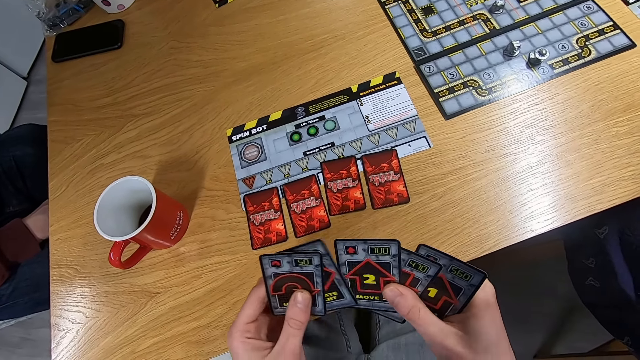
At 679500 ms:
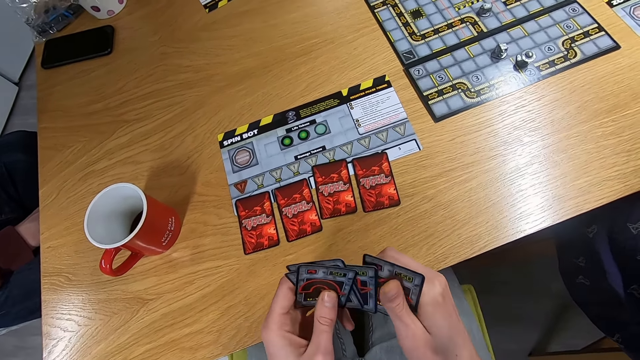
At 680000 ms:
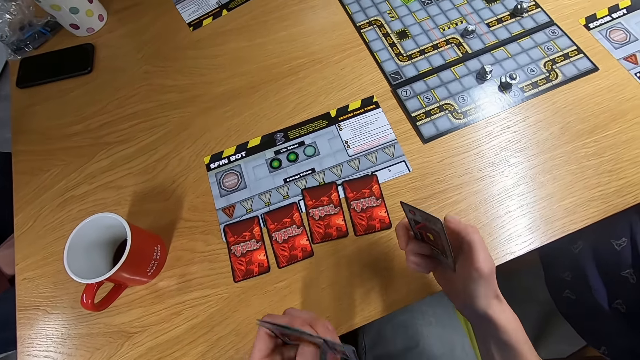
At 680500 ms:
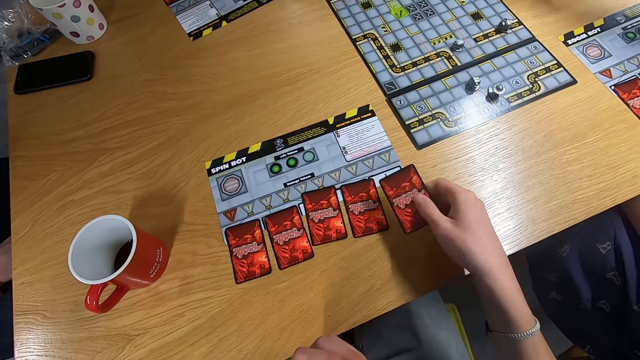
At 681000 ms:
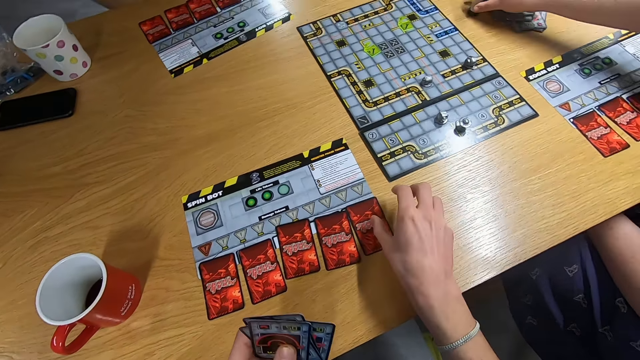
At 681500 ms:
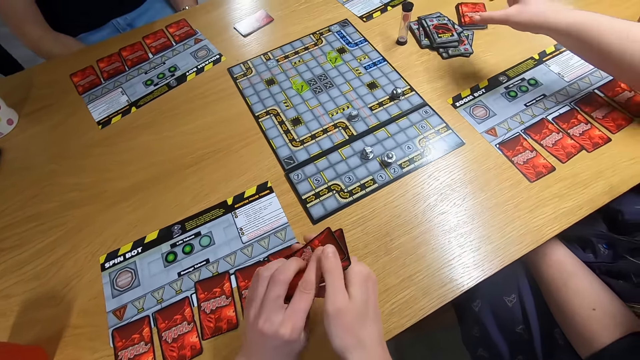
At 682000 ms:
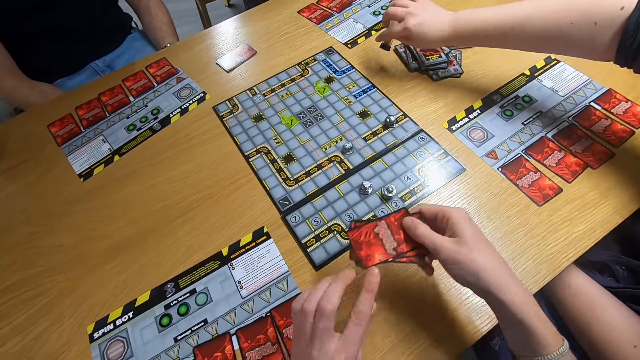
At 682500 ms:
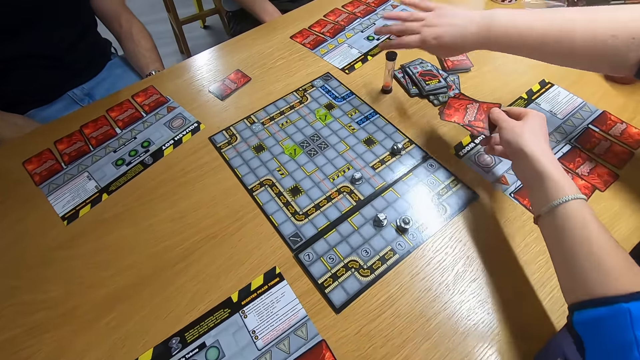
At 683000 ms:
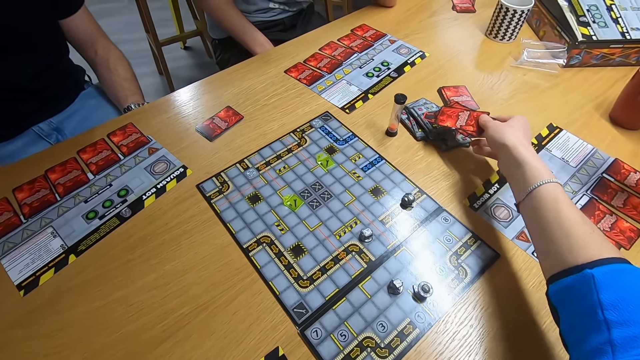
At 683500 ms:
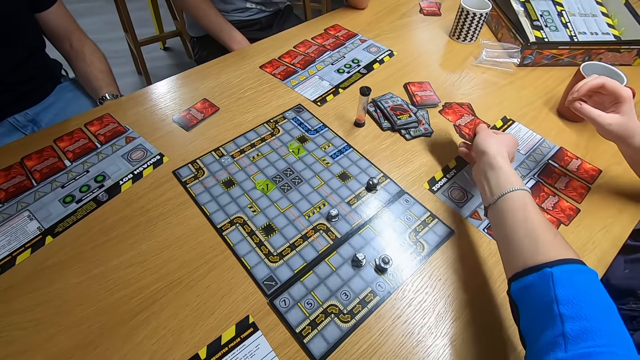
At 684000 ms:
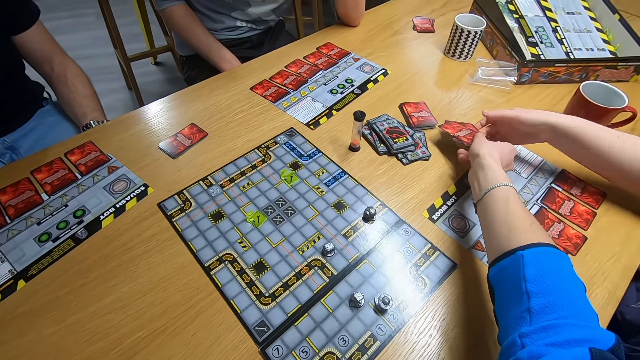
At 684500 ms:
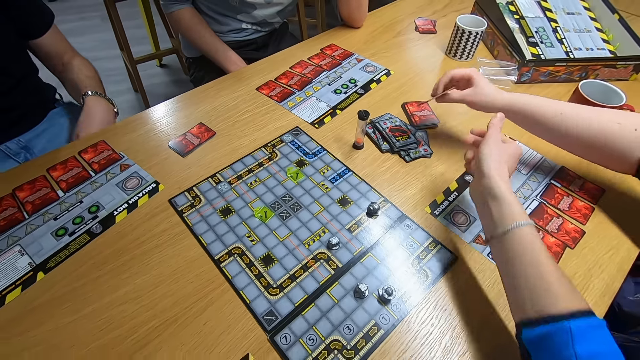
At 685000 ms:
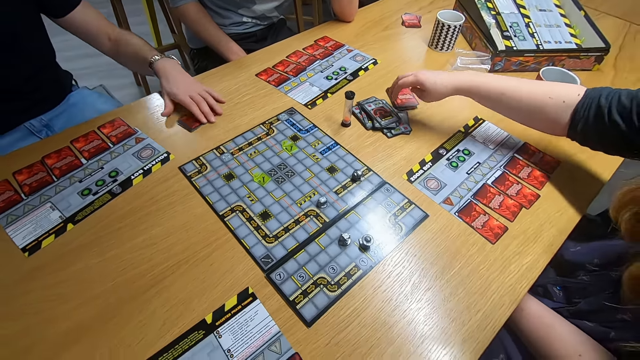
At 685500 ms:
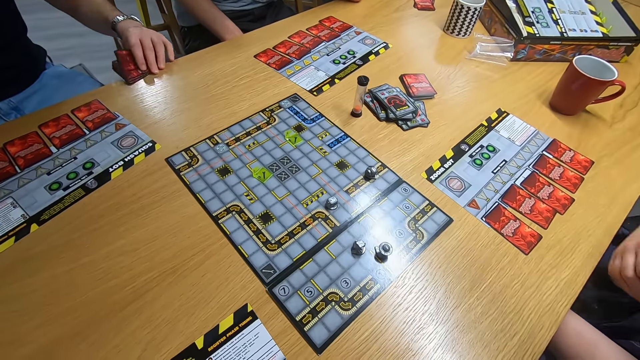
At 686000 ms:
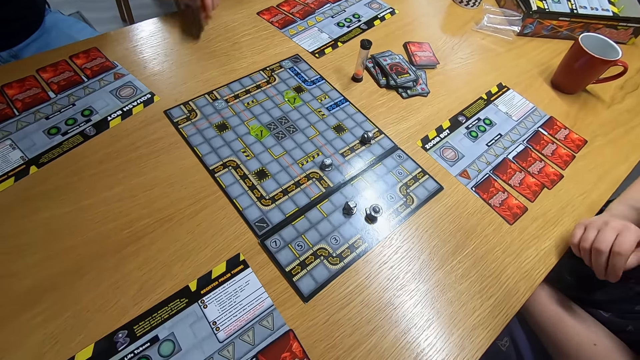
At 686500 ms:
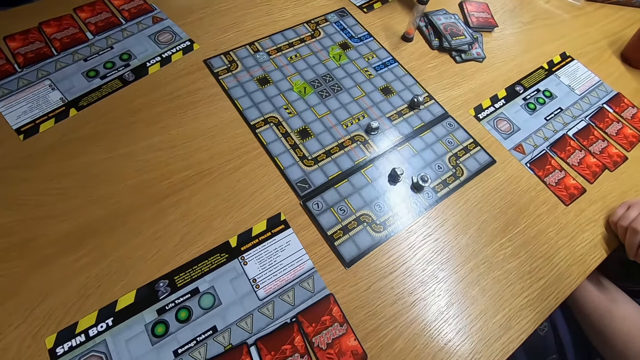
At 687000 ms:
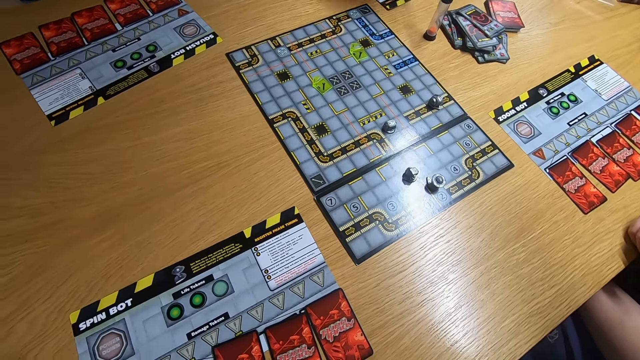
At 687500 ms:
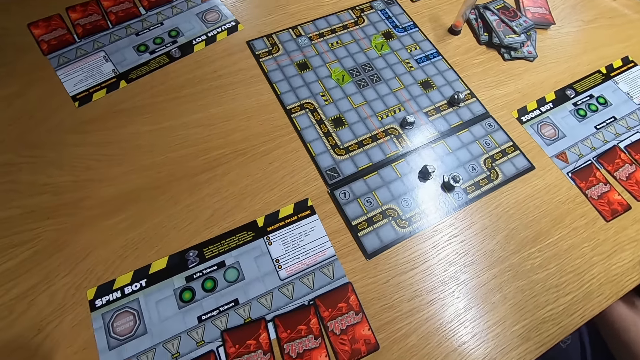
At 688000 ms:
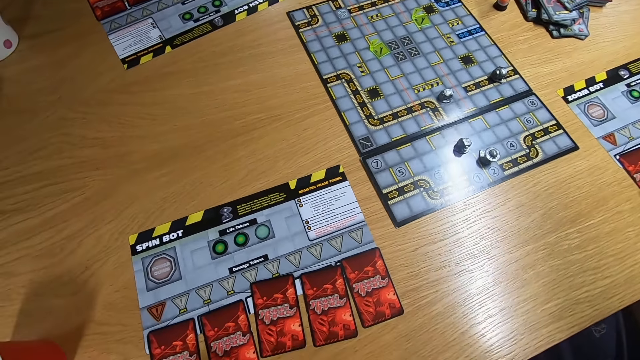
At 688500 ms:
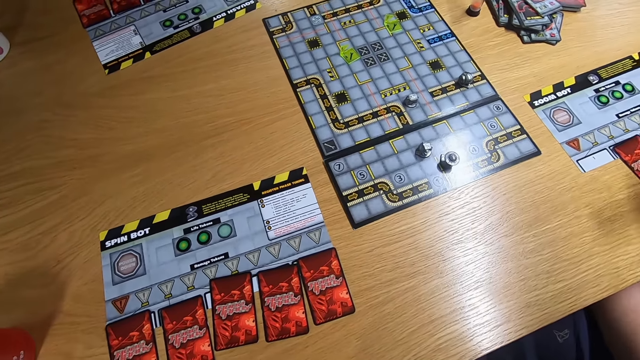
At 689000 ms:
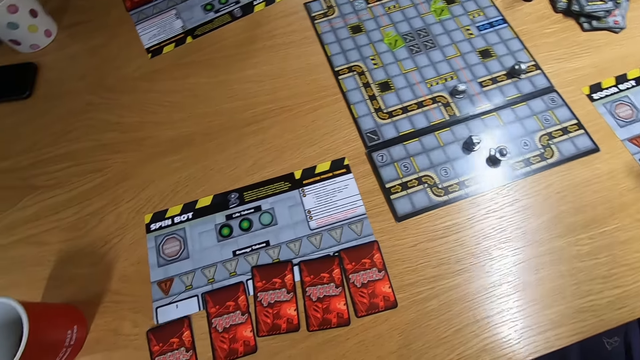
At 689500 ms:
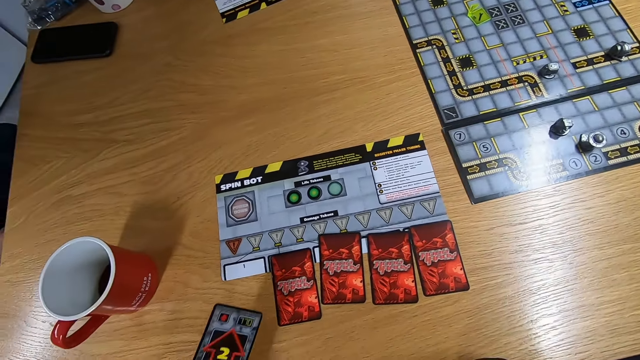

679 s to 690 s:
The camera wearer drops the card on the desk. A lady turns something with the right hand. The camera wearer drops the cards on the desk. The lady takes the cards with the right hand and drops the cards on the desk. A man pulls the card with the left hand and drops the card on the desk. The camera wearer stares at the desk.

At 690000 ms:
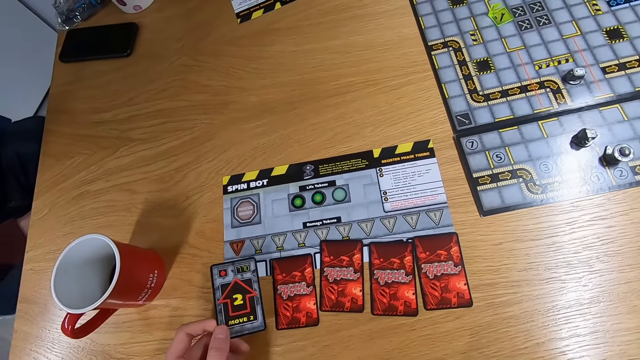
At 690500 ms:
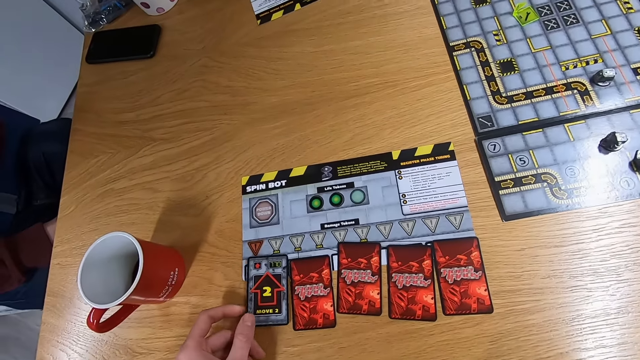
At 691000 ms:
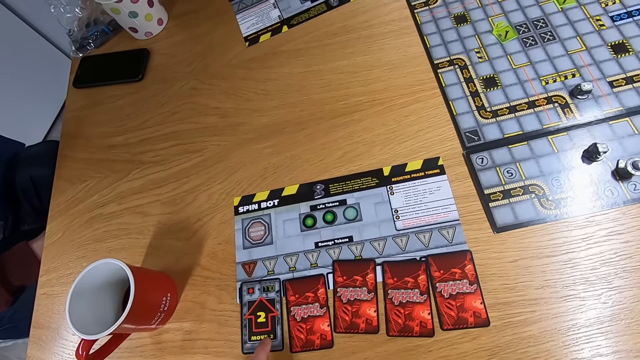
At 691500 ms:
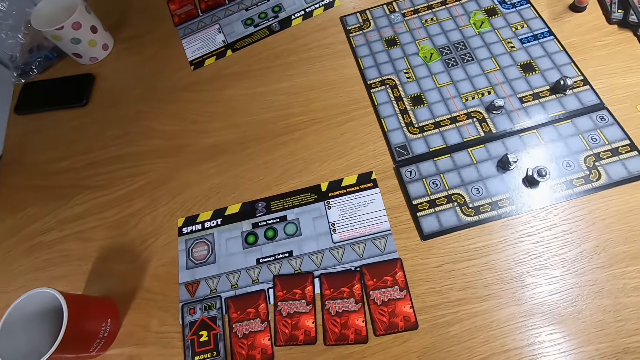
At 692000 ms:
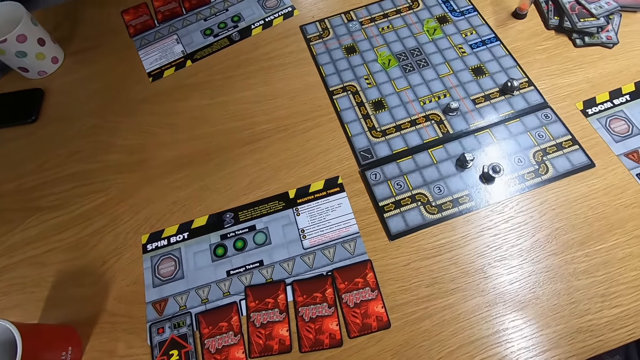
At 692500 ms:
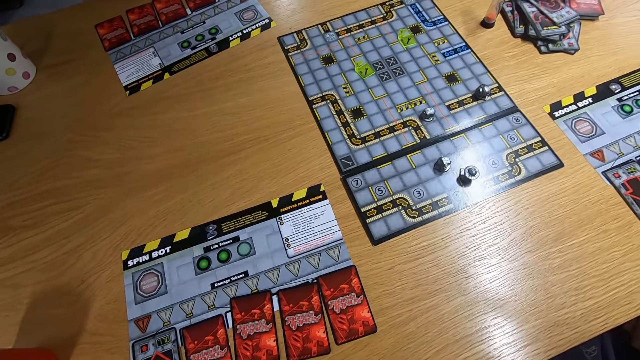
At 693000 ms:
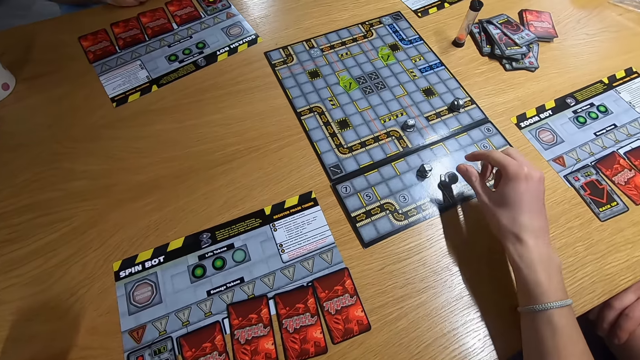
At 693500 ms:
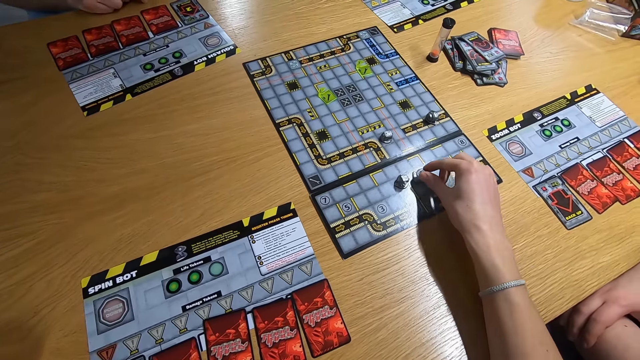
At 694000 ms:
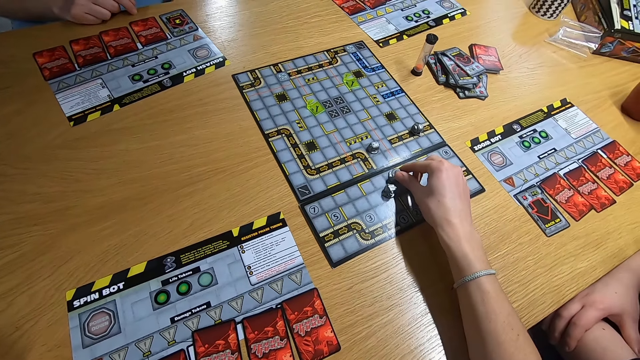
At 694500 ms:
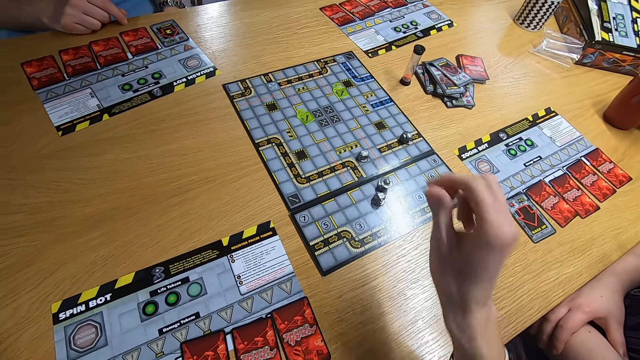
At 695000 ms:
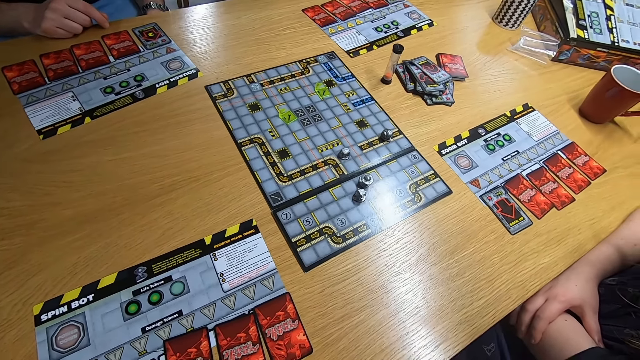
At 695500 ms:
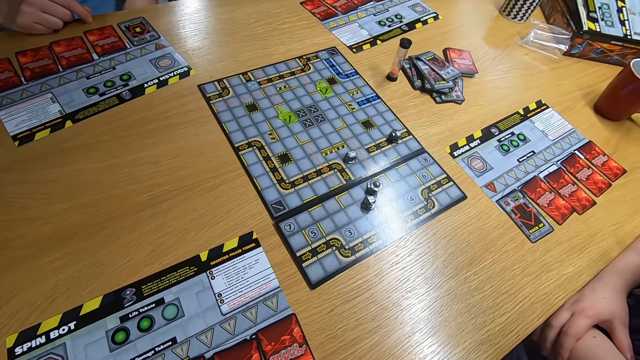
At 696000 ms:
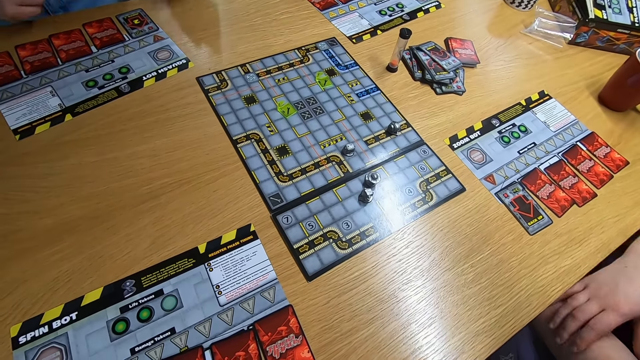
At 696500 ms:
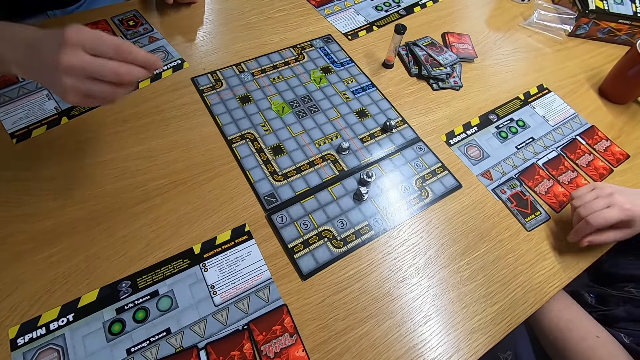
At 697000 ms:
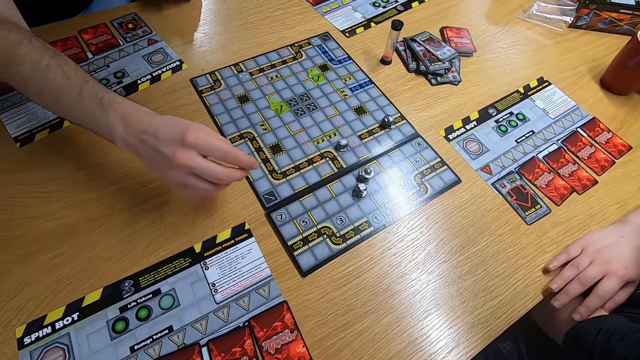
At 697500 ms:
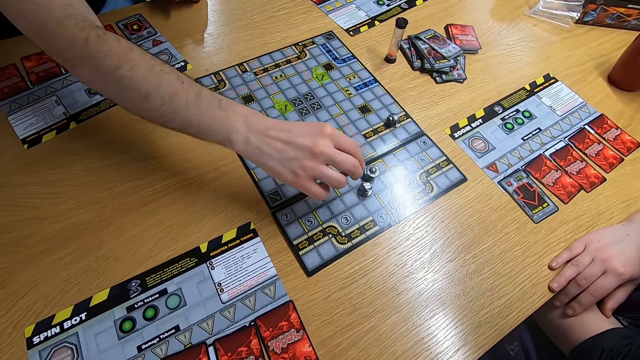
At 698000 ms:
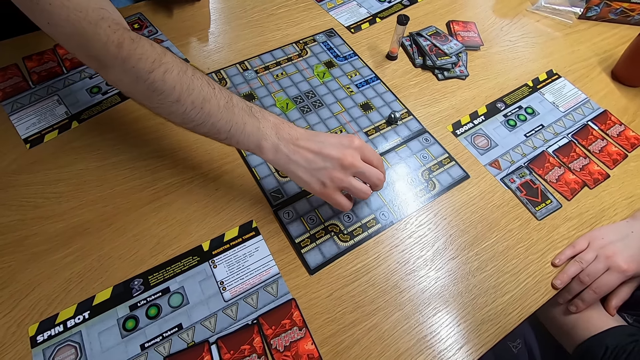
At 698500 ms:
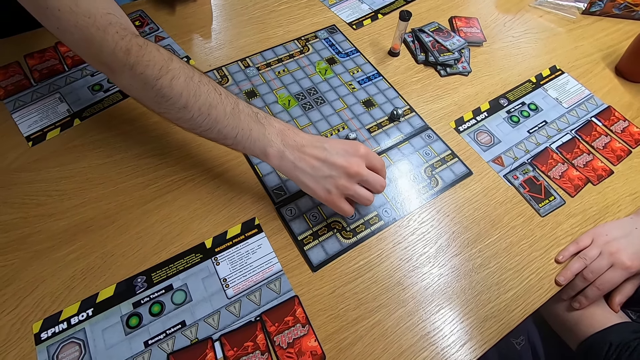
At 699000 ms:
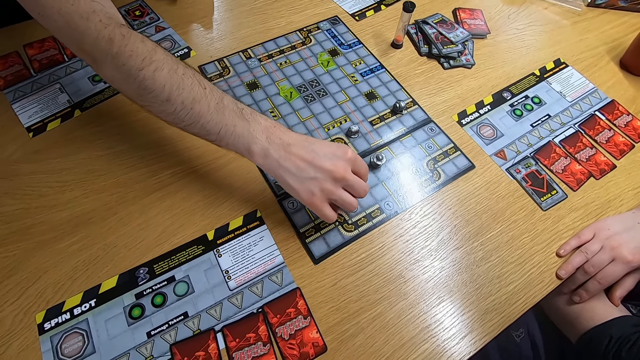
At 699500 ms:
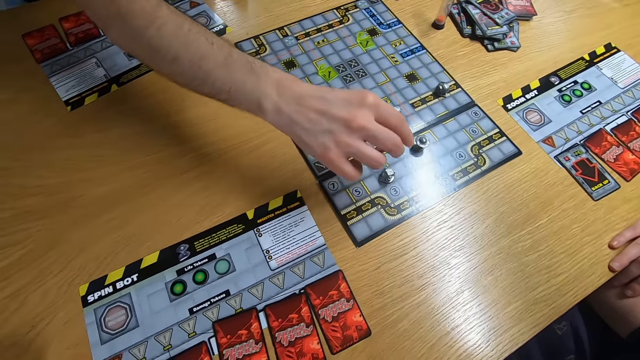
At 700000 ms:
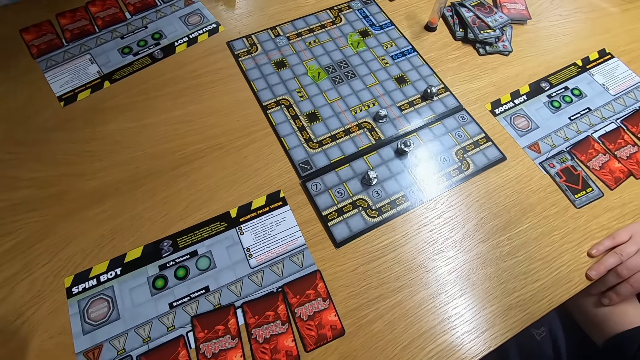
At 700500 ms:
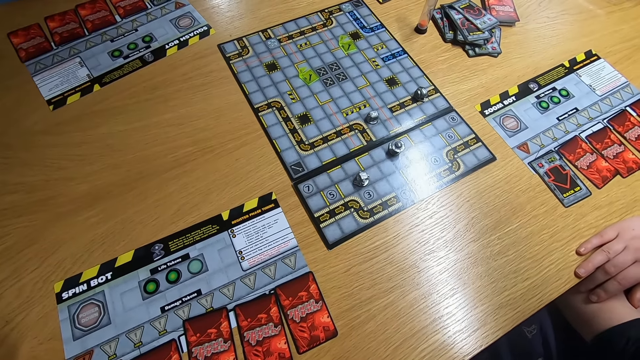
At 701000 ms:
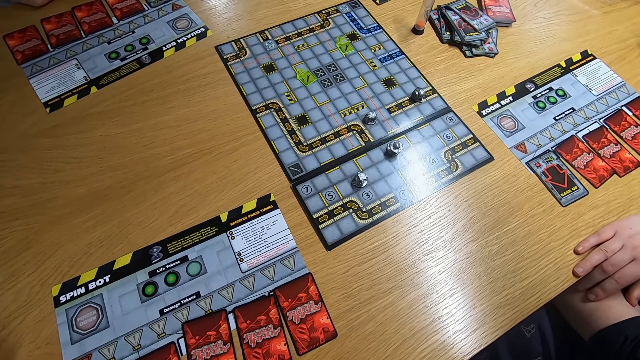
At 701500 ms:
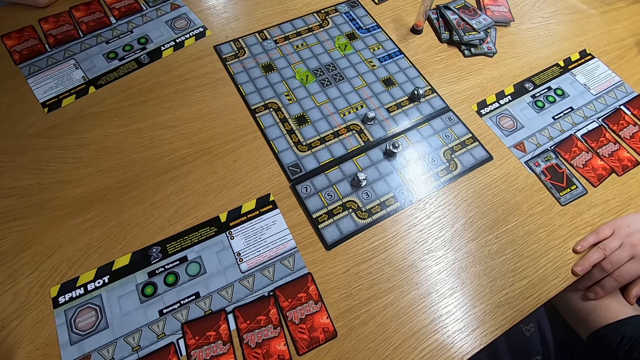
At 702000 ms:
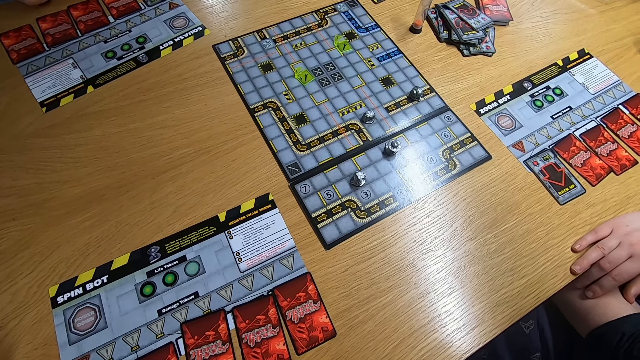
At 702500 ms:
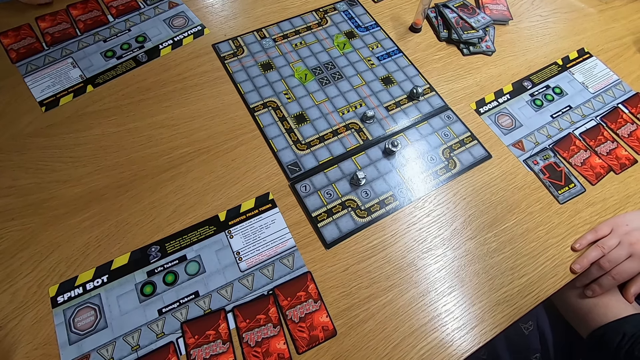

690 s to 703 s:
The camera wearer drops the card on the desk. They play a sequence game. They stare at the board game. They move the board game piece with the right hand. They swing the right hand. A lady swings the right hand and leans the right hand on the desk. A man plays the board game. The camera wearer stares at the board game.
